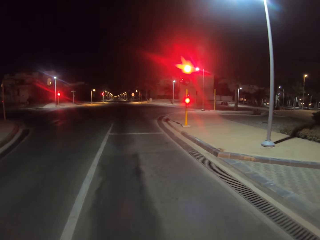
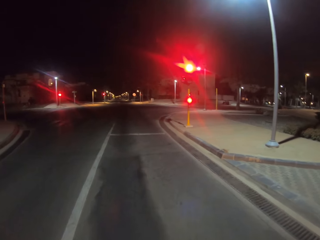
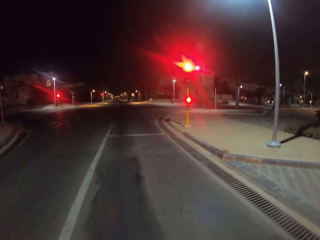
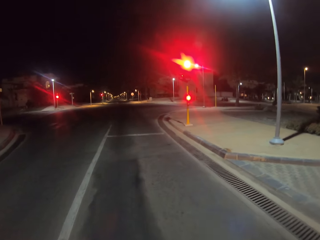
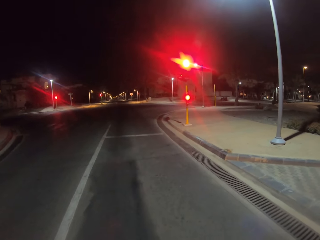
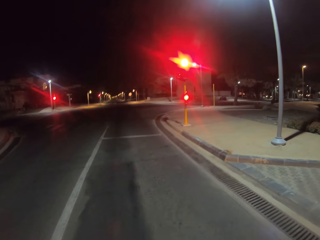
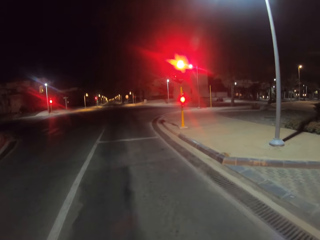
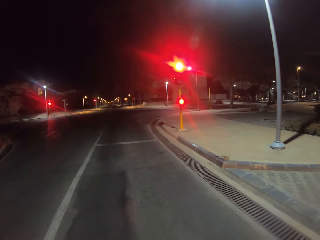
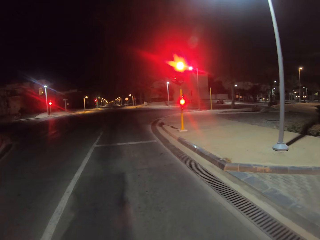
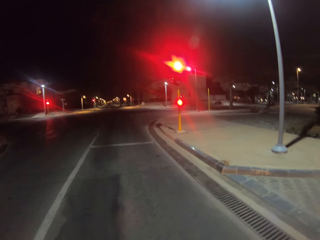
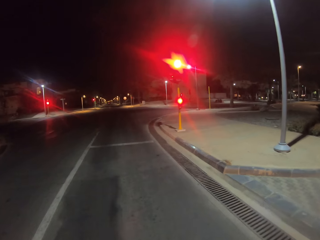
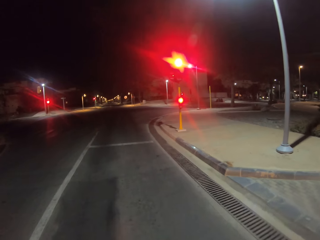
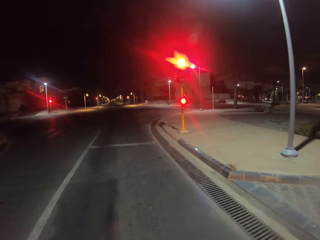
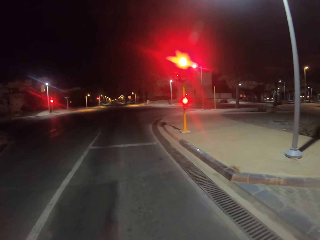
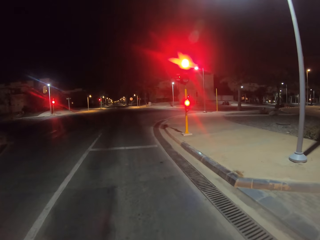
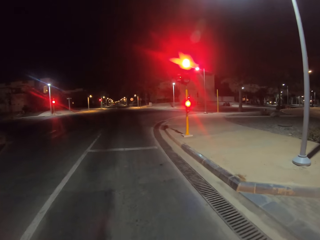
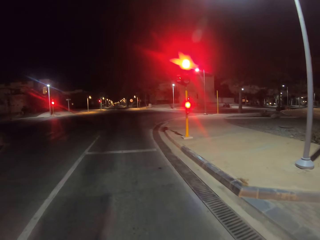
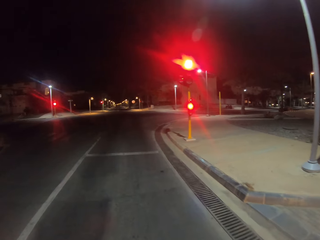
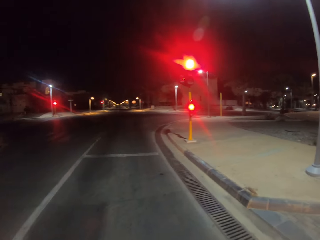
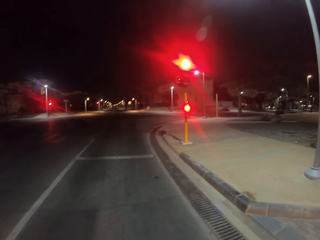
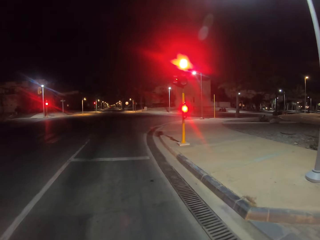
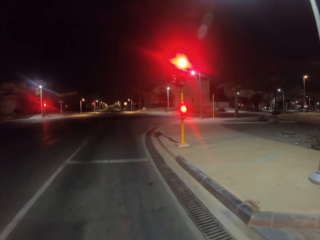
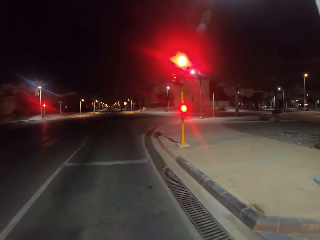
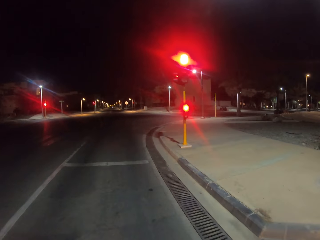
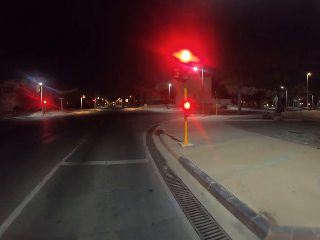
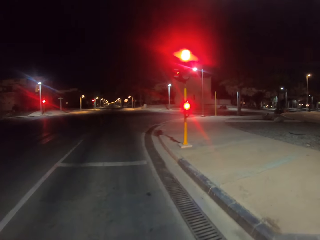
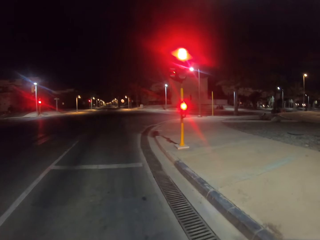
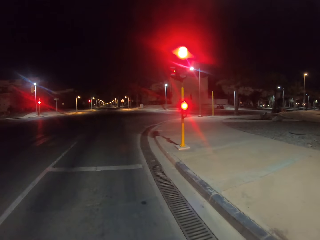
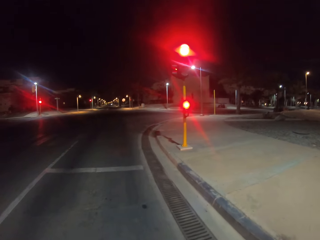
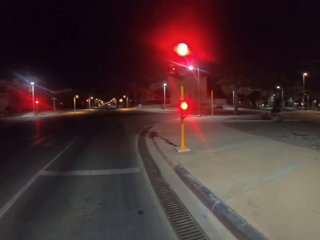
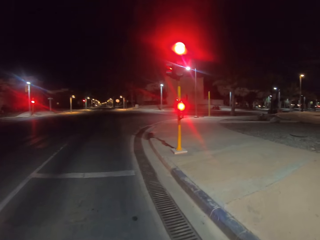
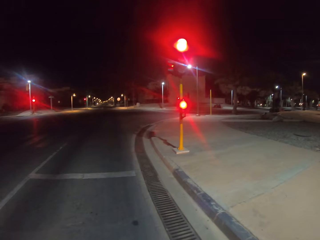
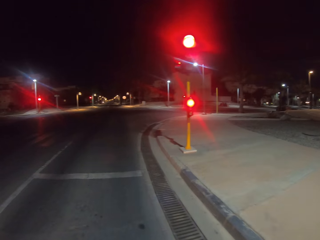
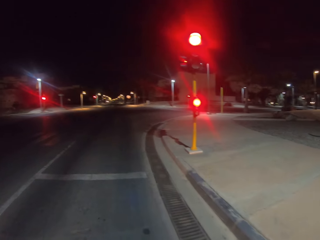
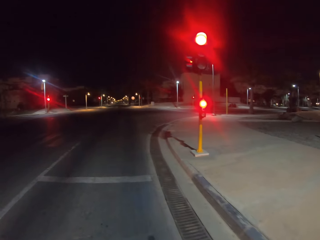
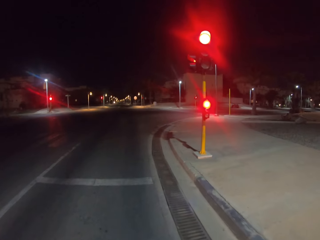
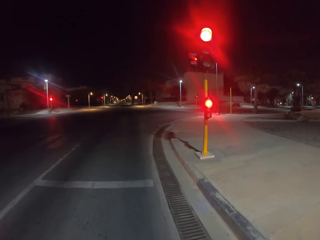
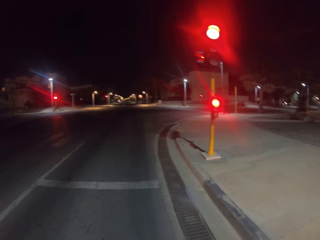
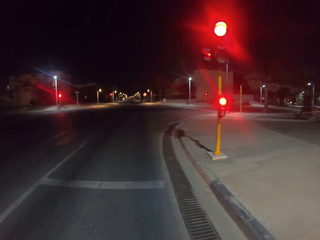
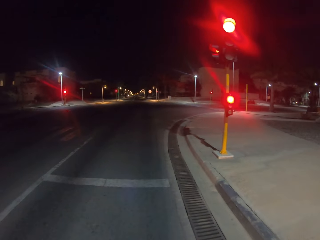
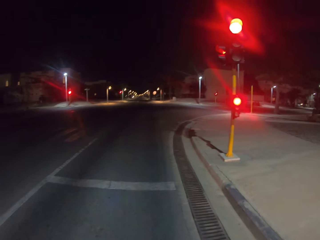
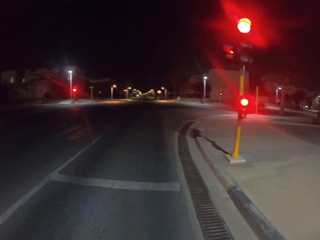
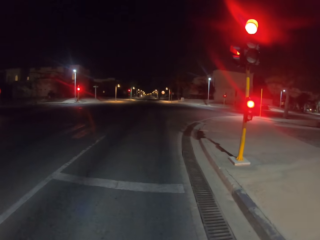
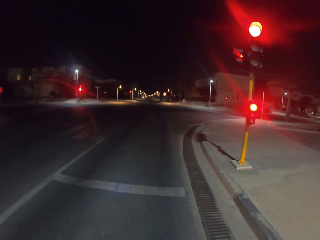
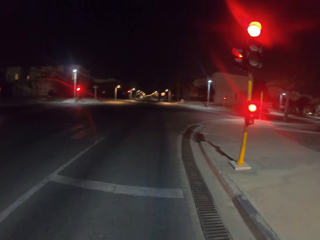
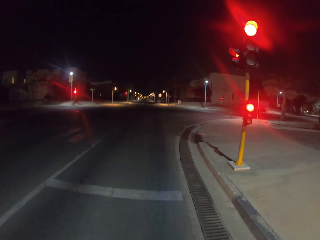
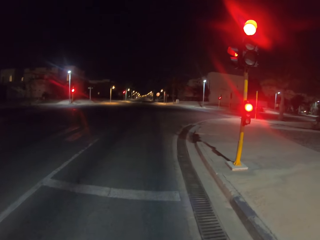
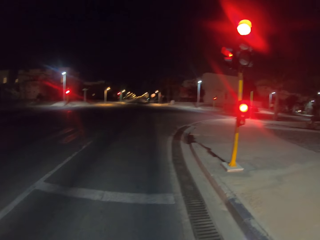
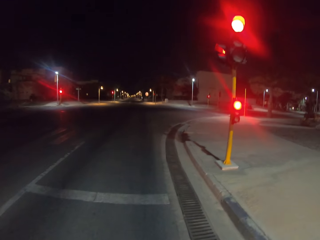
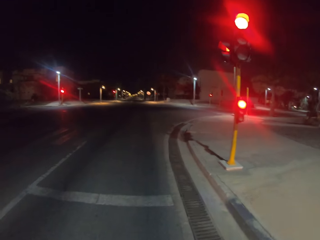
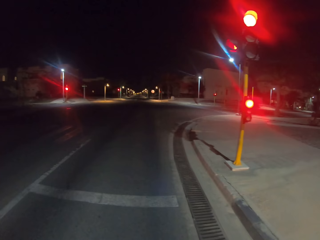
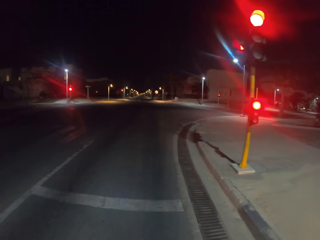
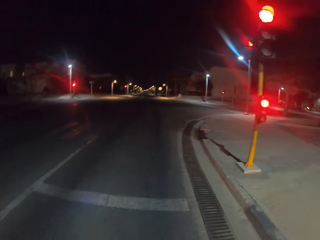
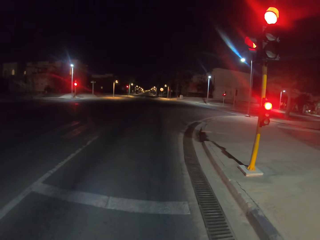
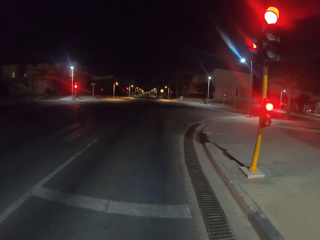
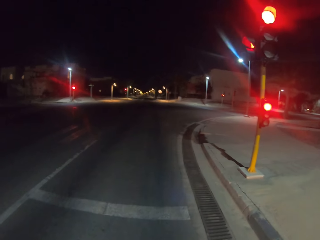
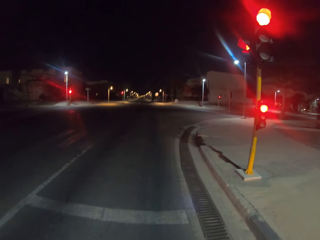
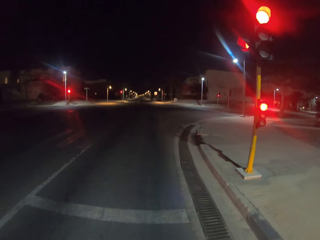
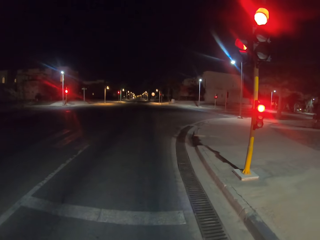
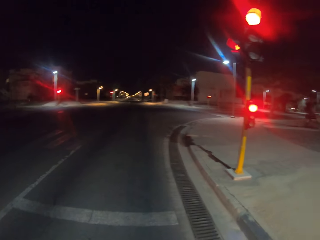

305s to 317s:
The camera wearer stops.

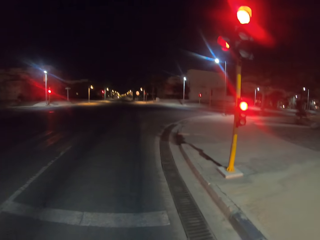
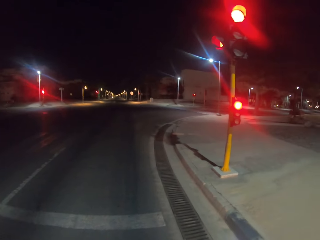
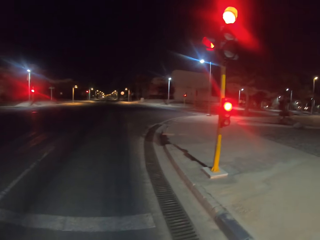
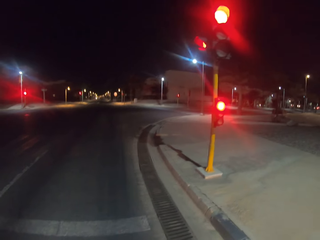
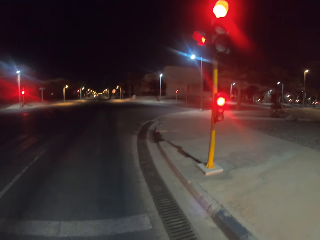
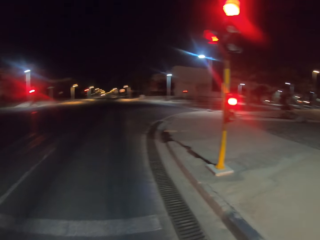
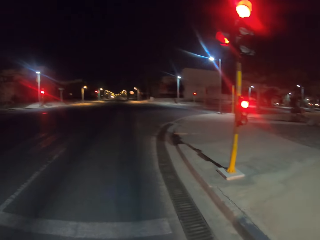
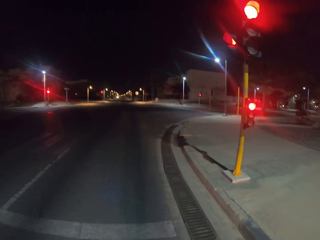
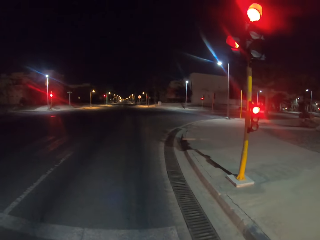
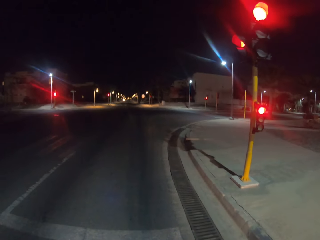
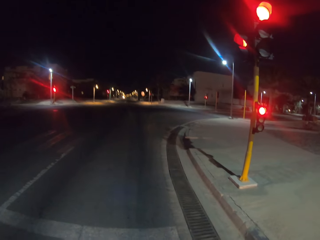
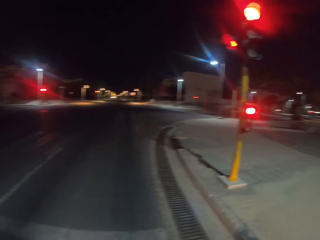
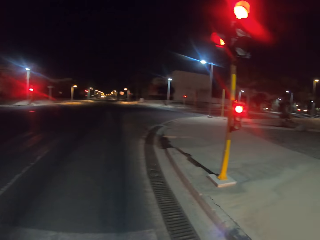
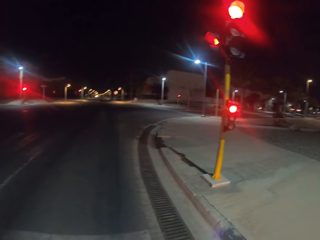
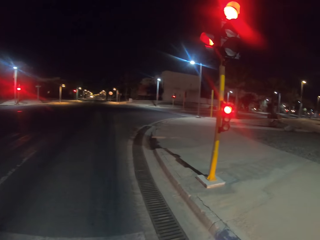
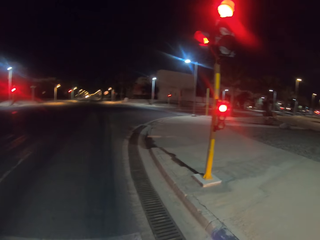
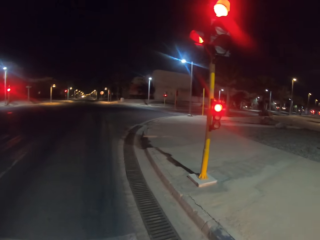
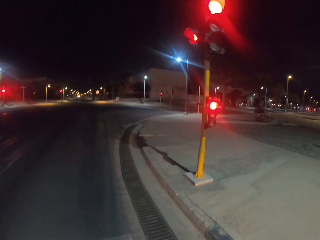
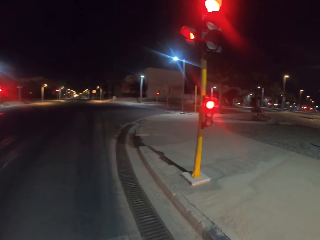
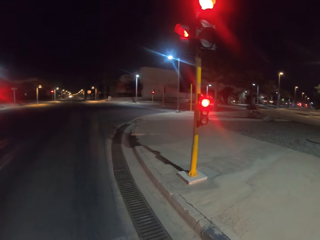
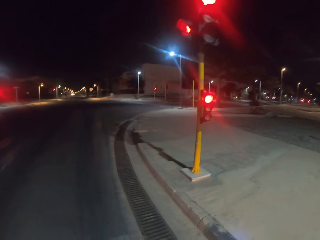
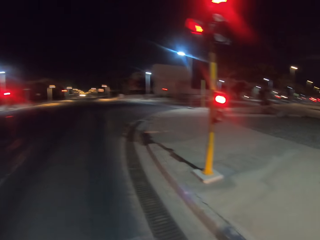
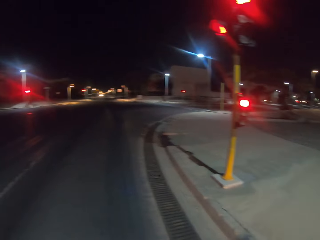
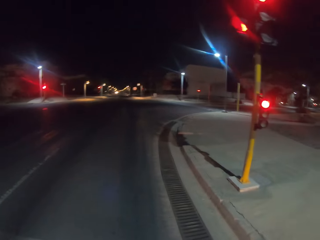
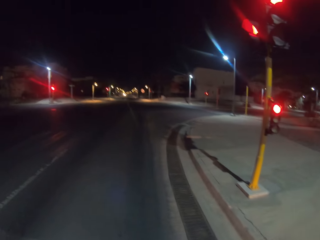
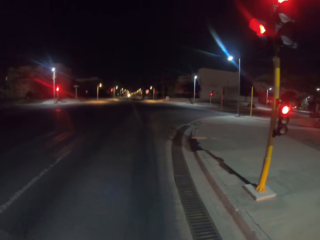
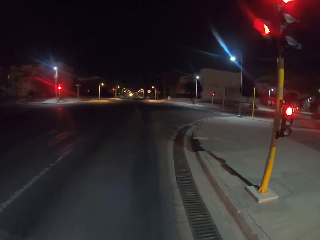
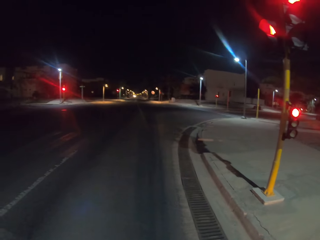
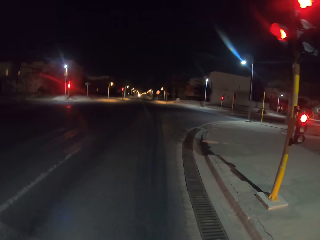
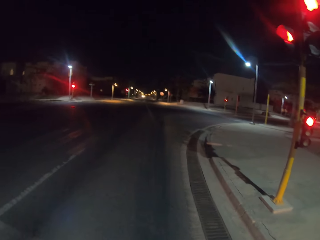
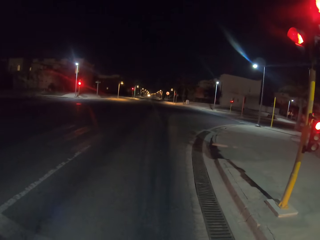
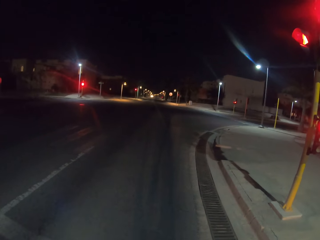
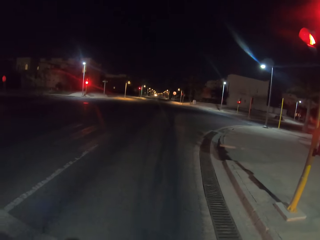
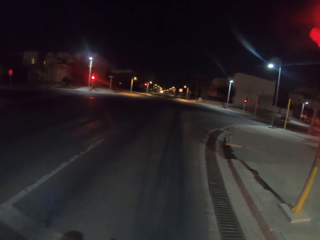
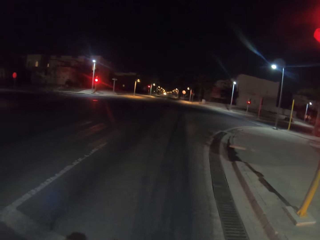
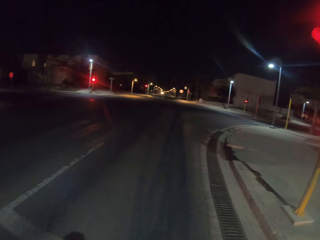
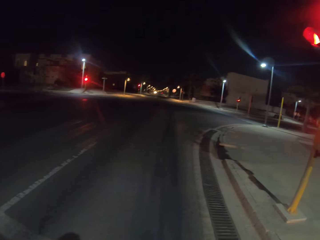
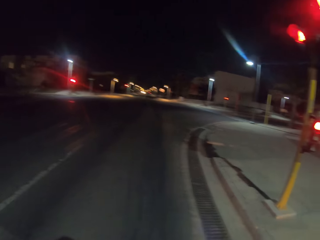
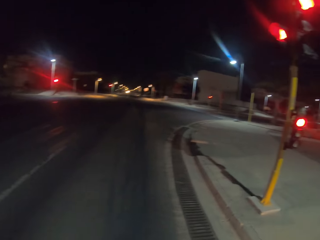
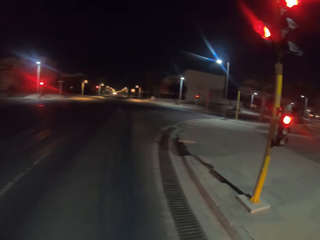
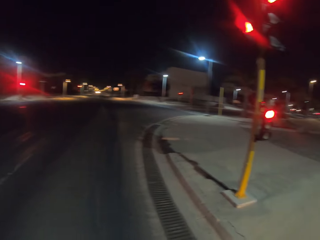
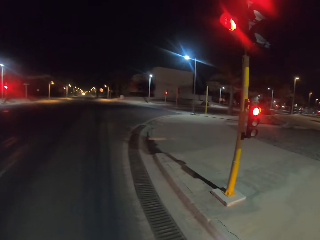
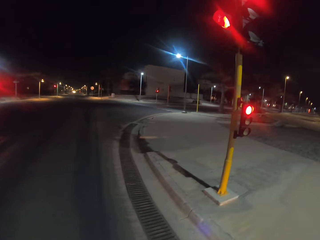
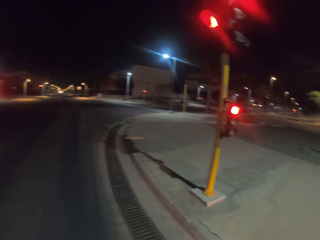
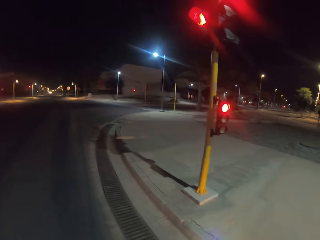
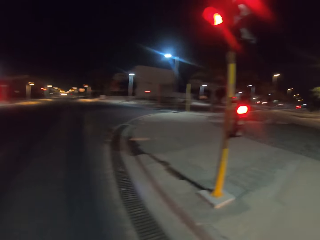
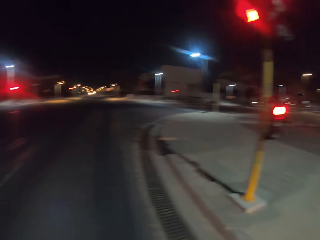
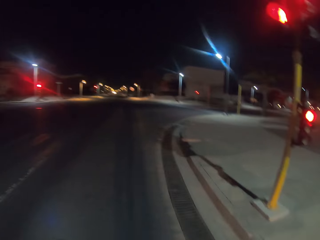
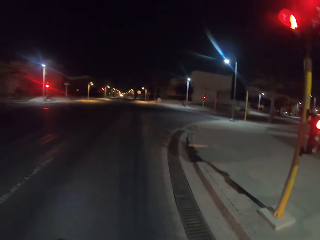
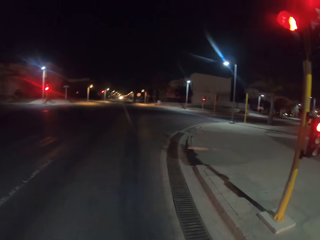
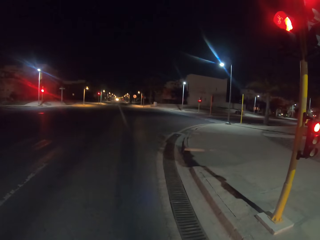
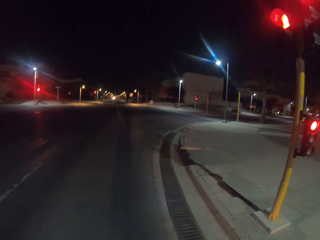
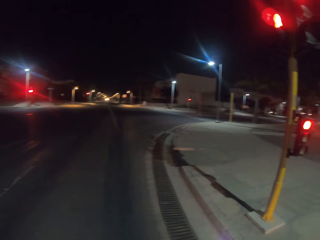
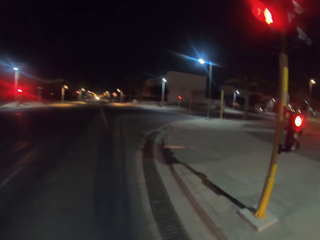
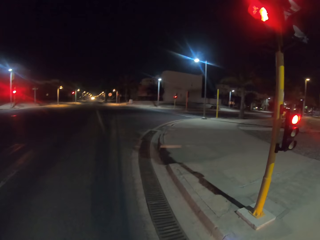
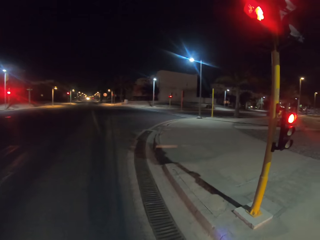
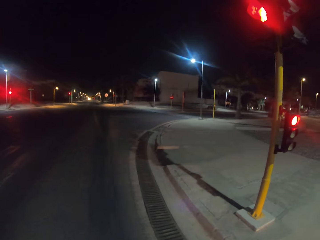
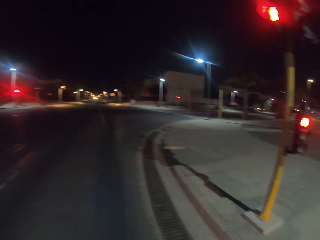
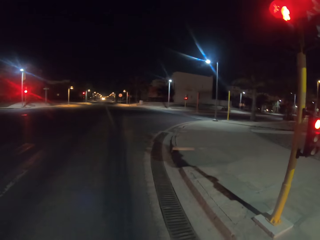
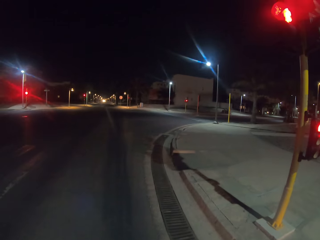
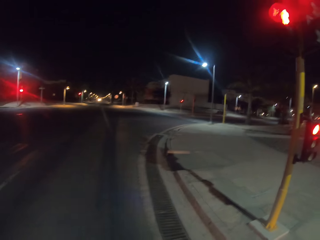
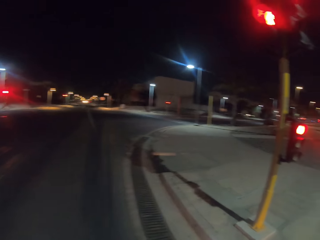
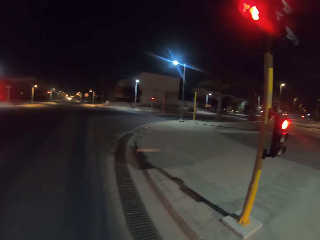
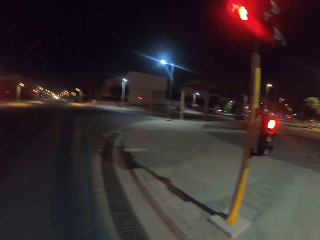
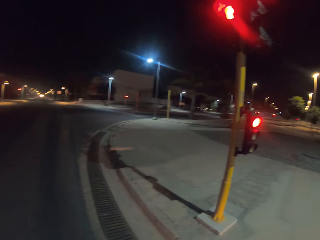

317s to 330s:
The camera wearer stops at the traffic light.
